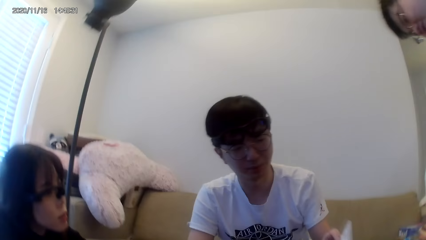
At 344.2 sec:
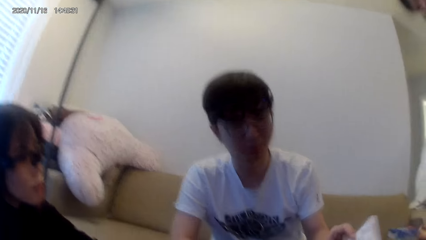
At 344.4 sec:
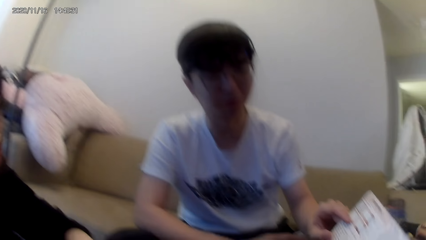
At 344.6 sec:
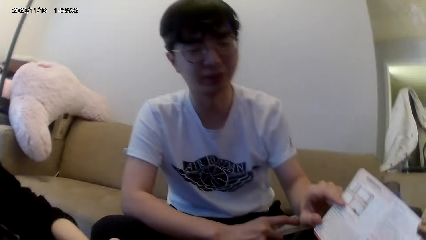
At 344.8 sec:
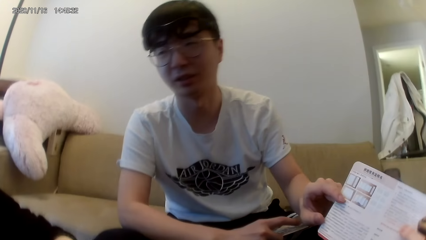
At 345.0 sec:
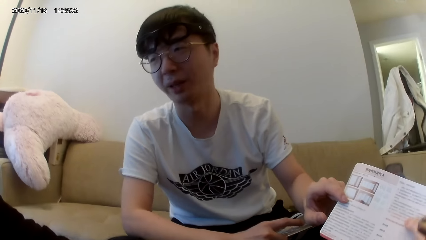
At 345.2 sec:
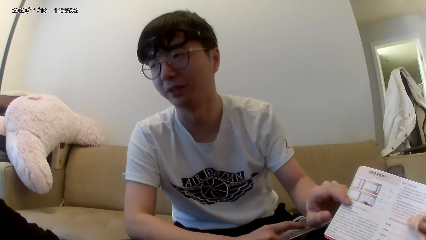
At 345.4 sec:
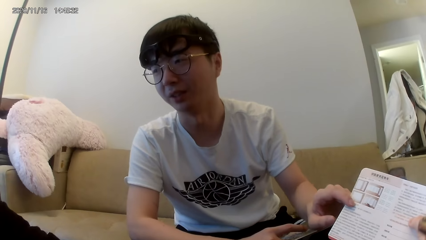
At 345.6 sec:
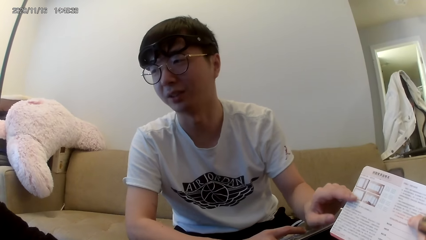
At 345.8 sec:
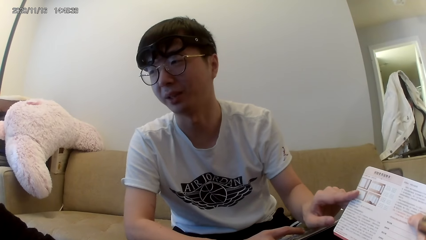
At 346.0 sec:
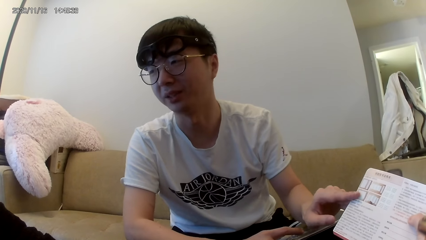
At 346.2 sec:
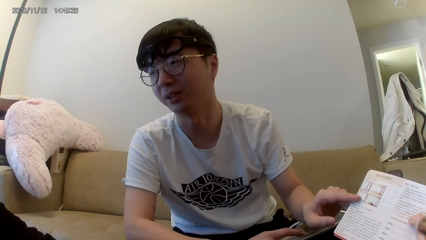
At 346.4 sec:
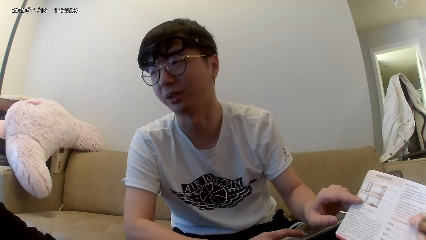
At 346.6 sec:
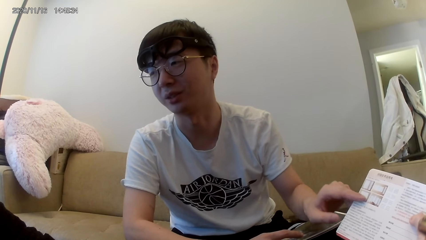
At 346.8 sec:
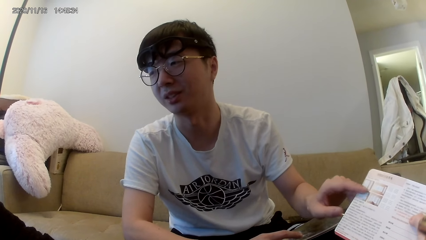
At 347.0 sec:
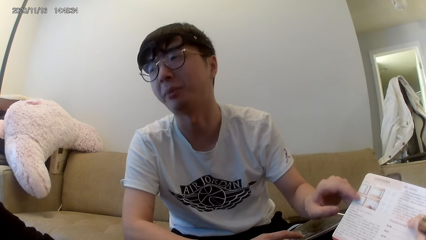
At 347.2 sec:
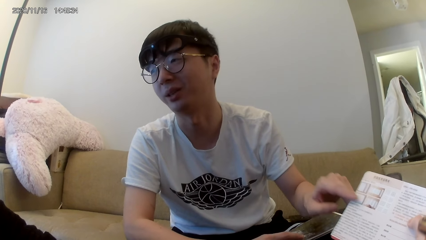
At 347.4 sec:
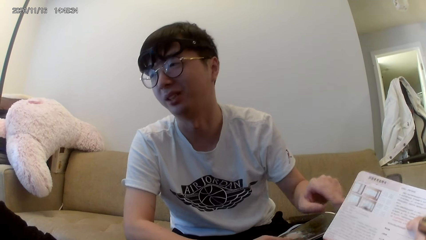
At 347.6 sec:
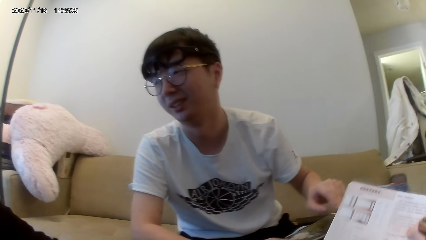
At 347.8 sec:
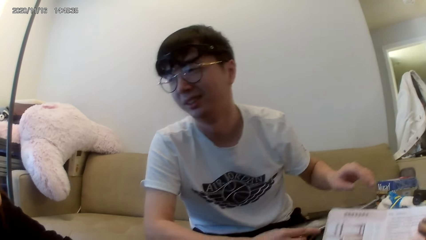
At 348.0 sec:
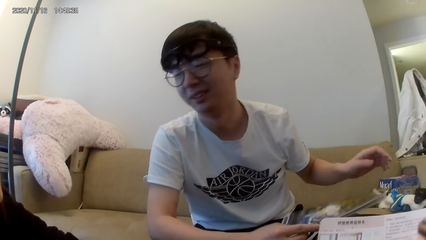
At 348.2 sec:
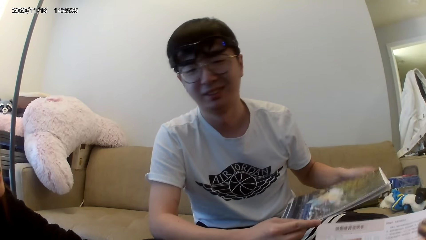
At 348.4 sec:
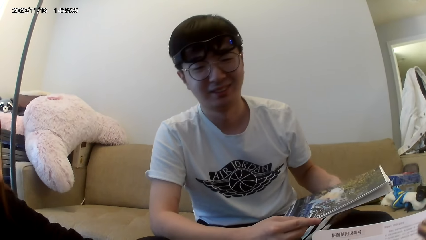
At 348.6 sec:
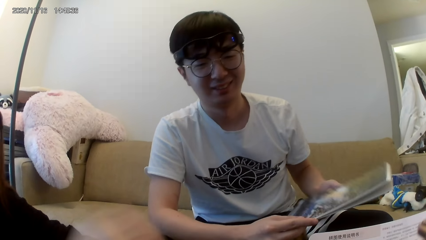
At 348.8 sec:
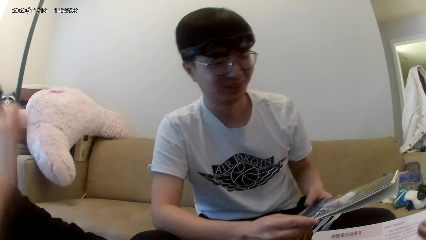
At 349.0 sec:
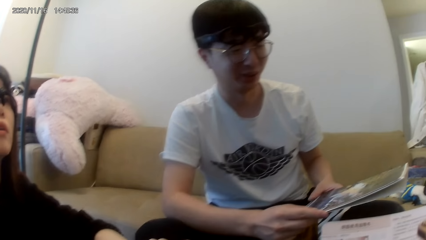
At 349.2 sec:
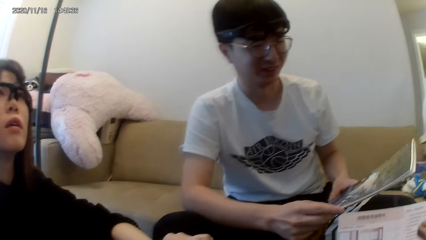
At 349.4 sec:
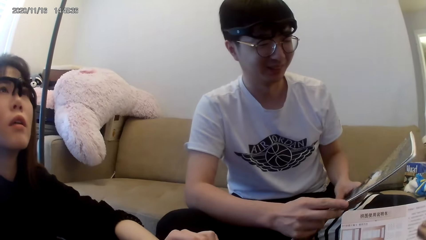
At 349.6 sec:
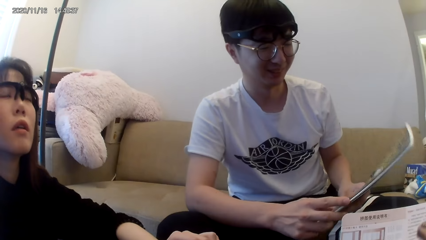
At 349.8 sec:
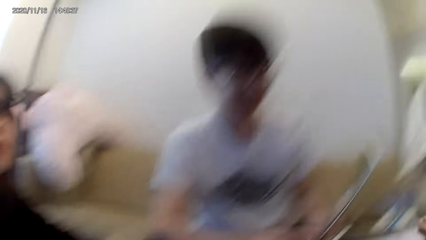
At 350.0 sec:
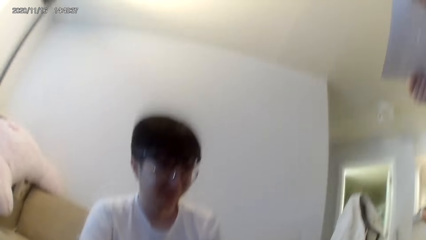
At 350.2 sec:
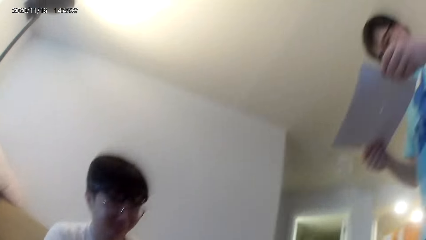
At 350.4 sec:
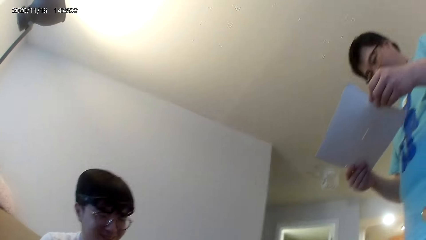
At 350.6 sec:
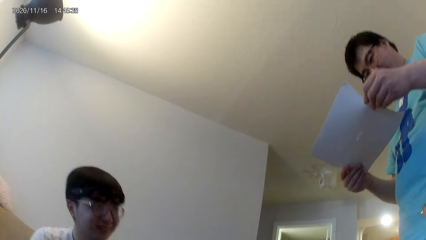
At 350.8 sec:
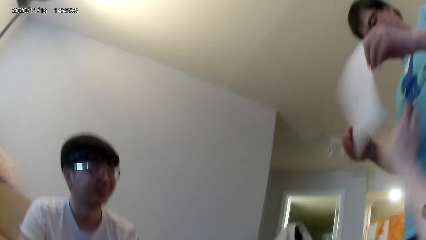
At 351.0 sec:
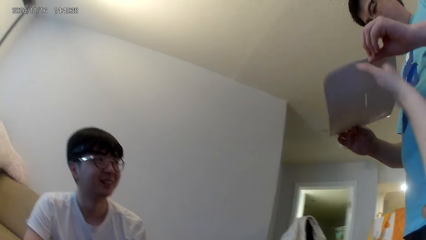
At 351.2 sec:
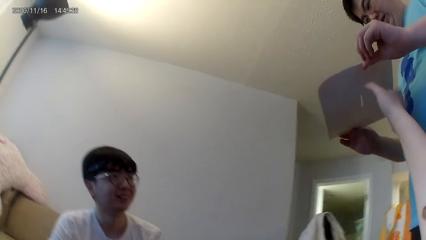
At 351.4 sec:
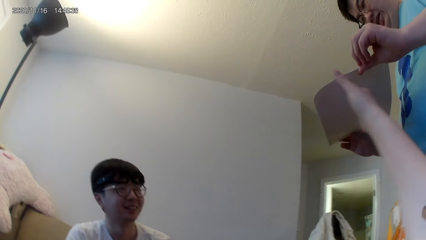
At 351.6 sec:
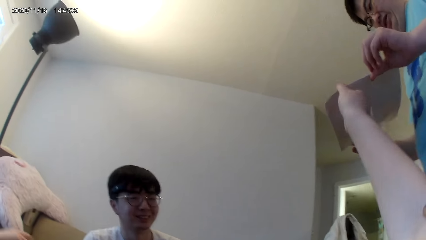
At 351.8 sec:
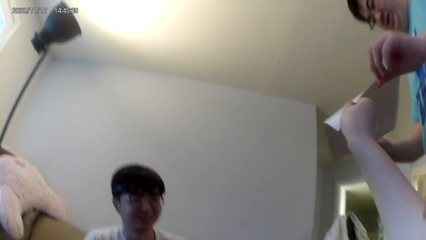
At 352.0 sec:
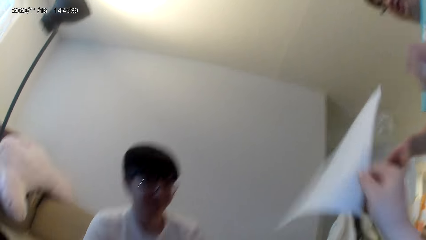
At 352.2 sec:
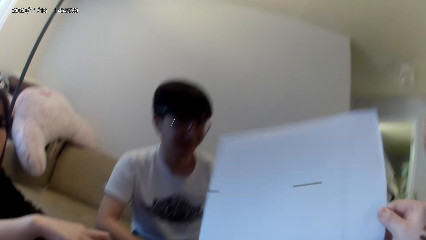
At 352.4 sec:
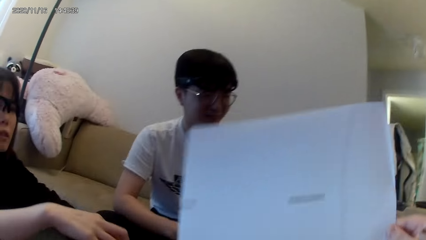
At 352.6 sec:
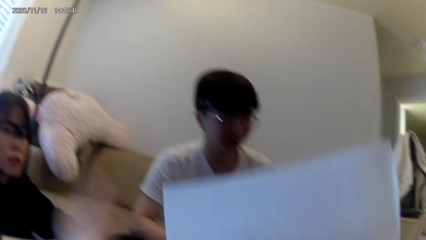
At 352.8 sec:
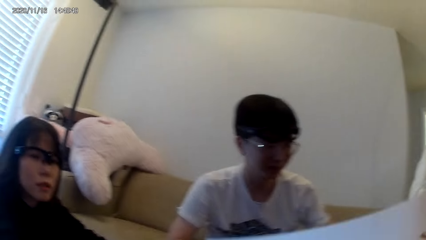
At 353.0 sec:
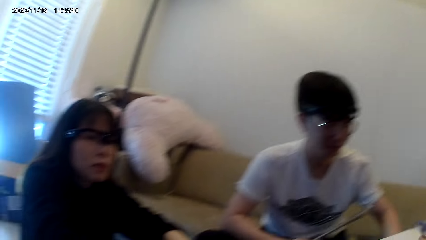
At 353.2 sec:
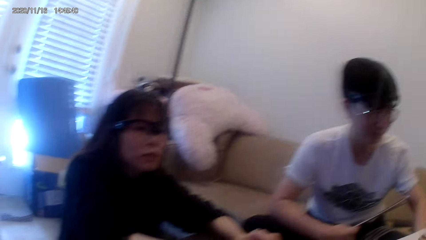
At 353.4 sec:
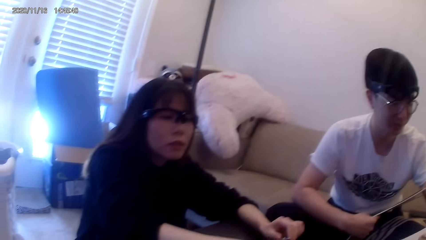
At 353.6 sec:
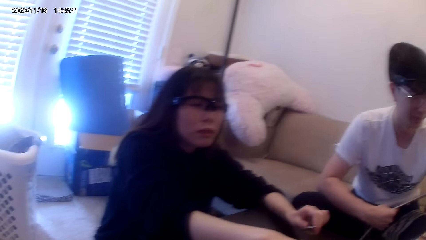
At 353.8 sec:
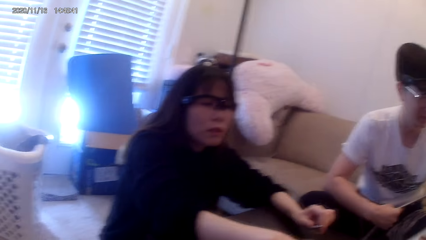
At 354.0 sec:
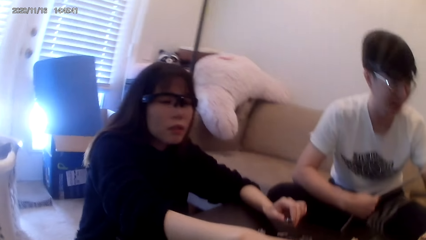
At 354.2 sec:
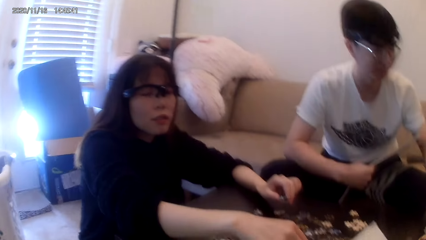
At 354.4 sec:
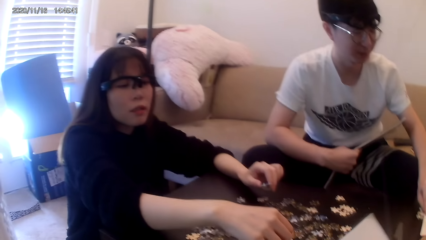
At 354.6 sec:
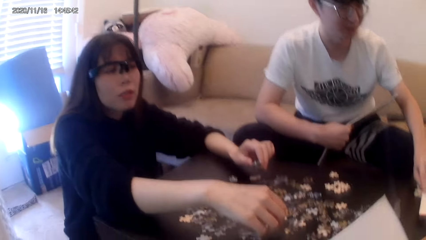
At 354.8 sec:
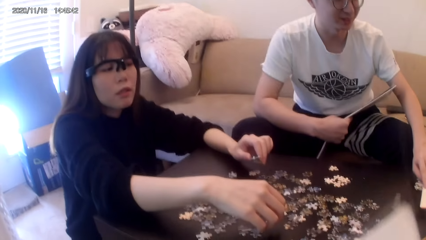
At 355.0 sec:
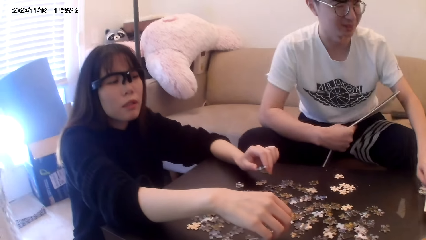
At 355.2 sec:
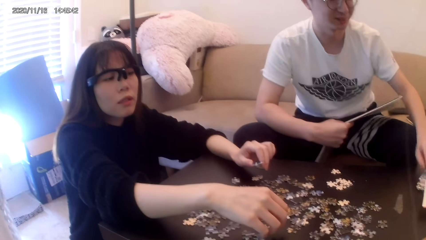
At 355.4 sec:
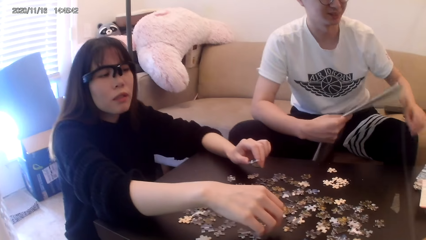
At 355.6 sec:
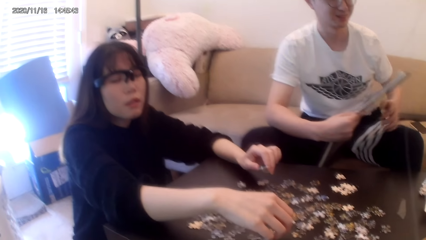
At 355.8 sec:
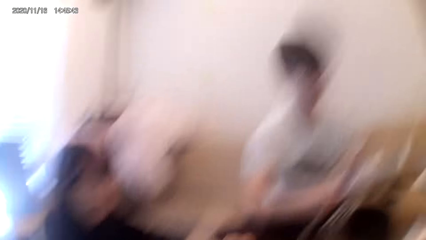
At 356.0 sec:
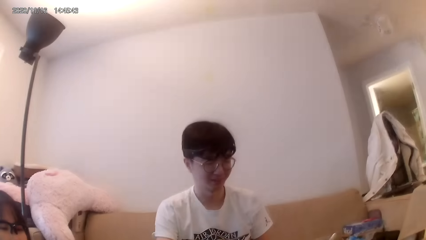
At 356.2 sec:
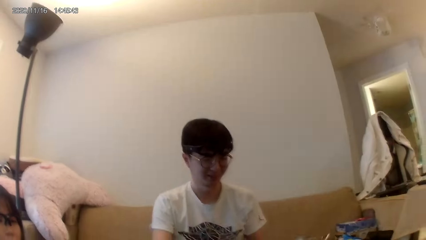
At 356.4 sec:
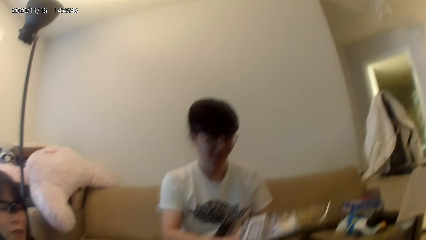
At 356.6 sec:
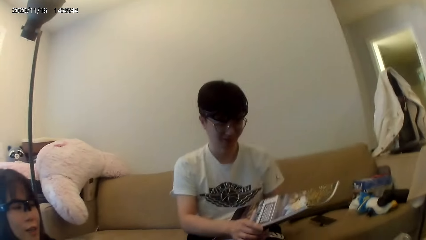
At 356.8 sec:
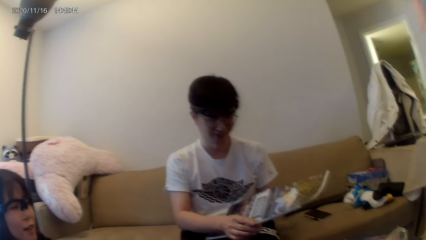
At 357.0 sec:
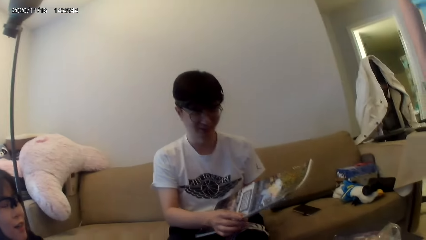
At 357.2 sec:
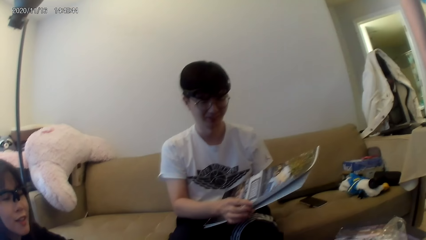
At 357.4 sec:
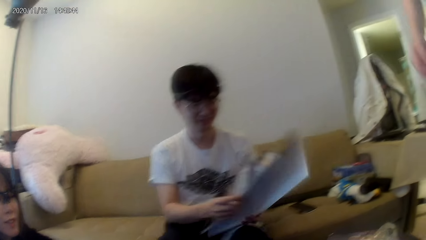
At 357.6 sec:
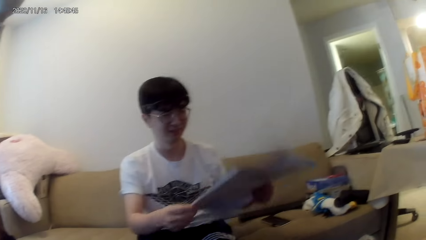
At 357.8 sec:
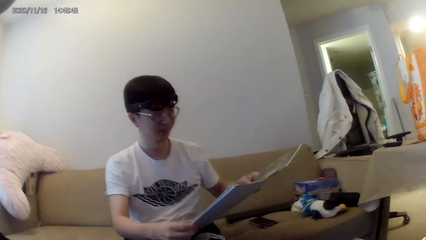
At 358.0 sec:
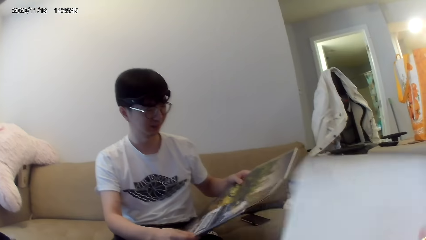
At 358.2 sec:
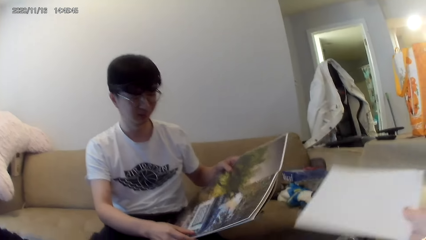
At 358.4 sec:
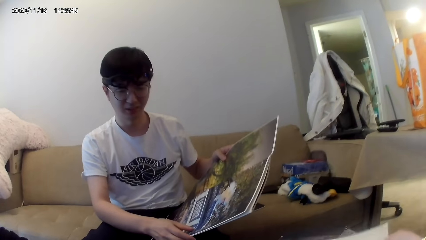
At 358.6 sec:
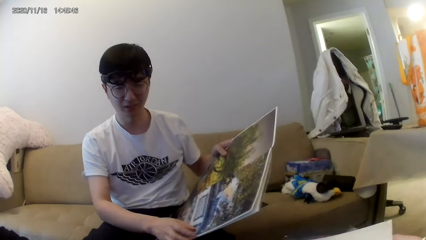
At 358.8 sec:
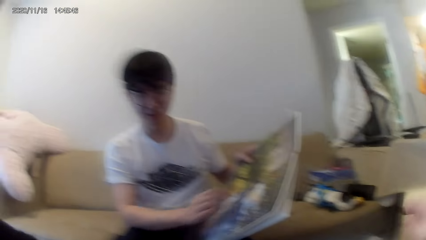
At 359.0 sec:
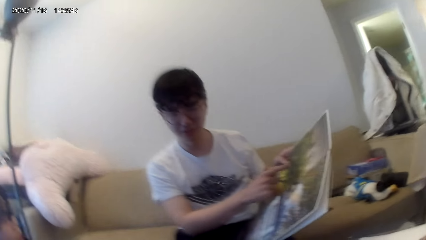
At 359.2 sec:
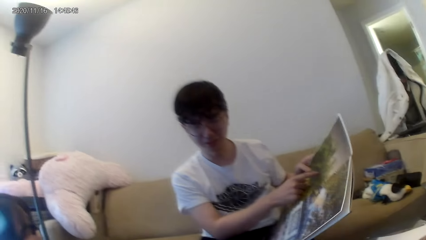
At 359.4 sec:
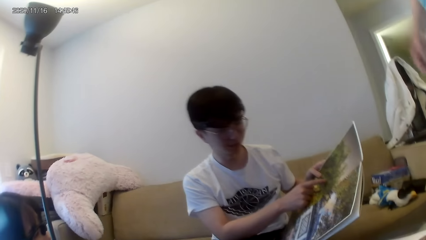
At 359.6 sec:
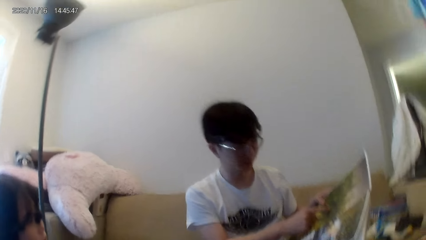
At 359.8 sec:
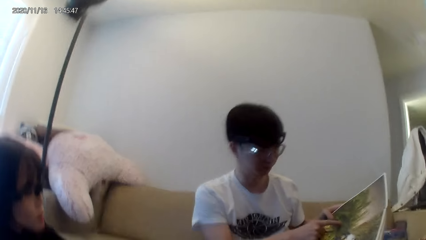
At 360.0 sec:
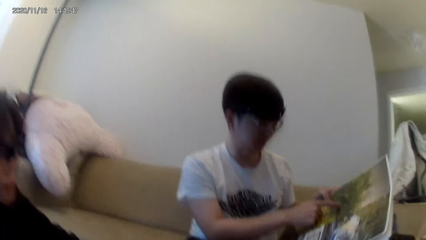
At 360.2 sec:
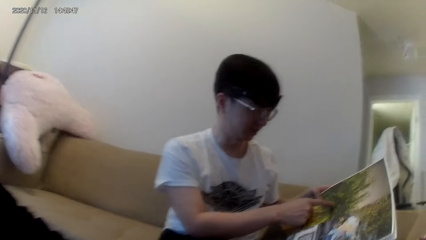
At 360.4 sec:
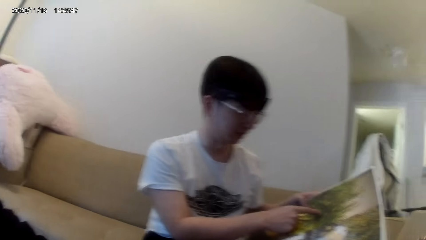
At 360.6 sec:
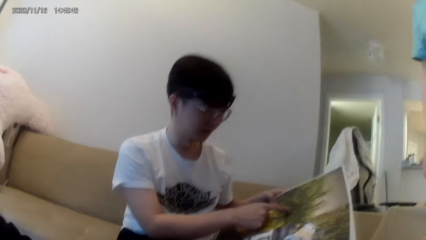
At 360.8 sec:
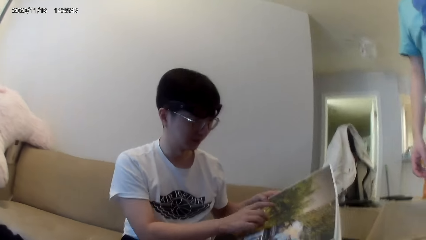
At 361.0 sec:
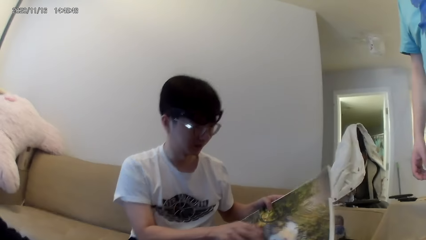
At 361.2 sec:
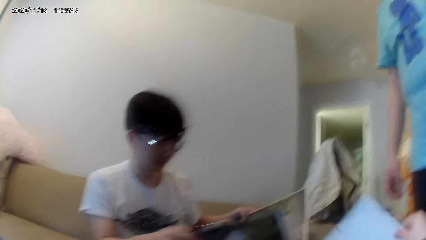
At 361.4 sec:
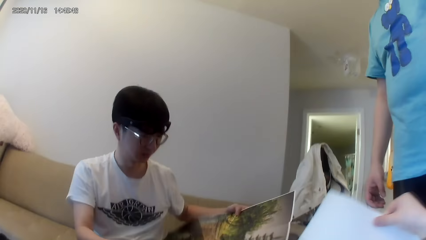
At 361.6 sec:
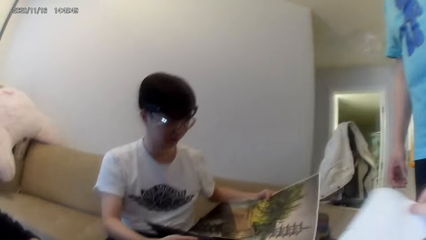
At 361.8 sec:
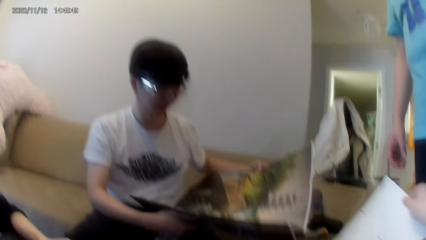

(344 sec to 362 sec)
A man looks at the paper. He looks at the paper again. A lady stares at the paper. The camera wearer picks up the paper from another man. They stare at the paper. The first man turns the paper and points the paper.
